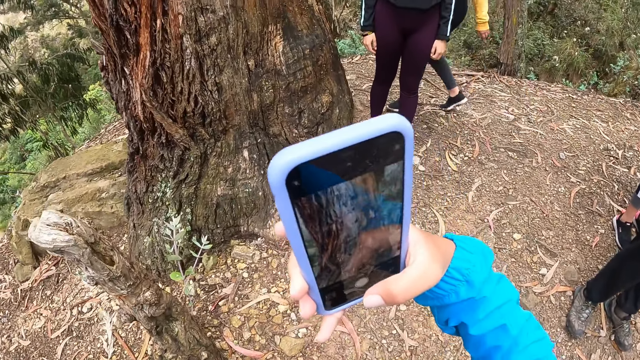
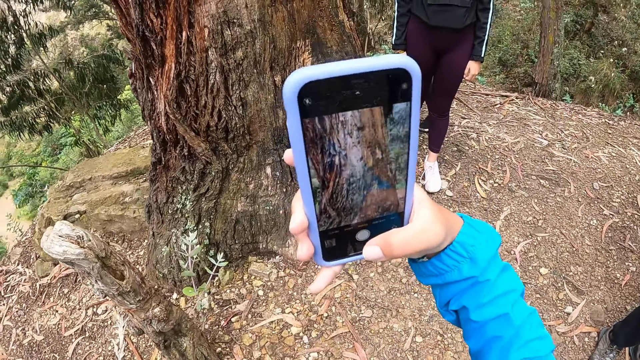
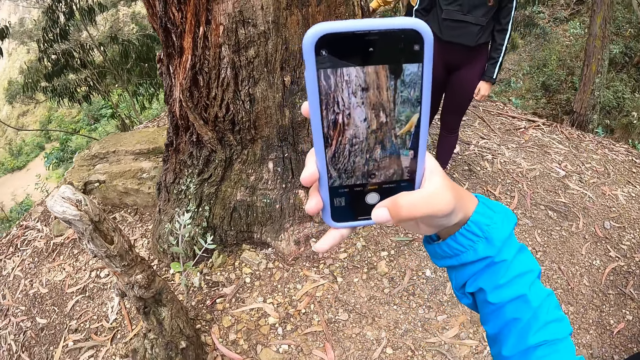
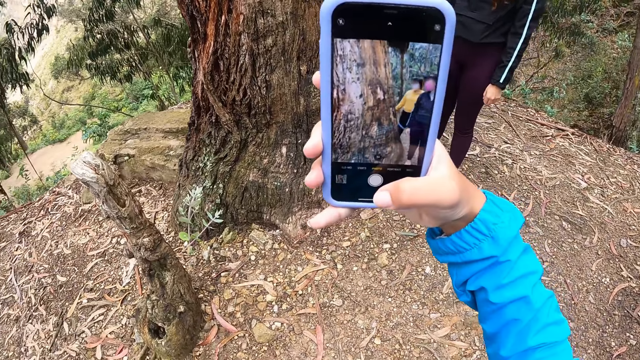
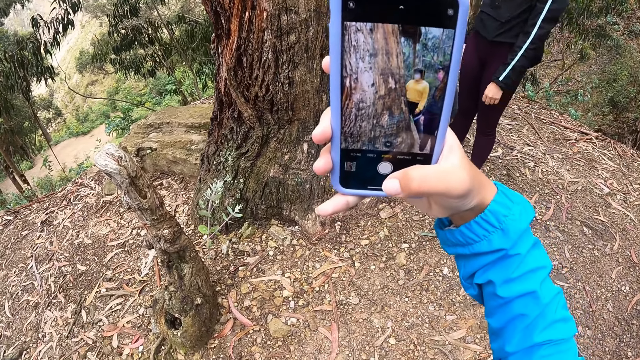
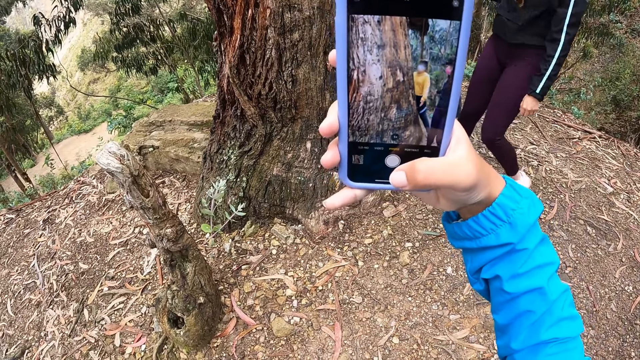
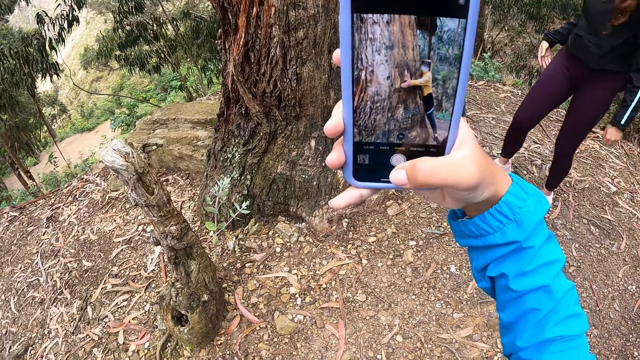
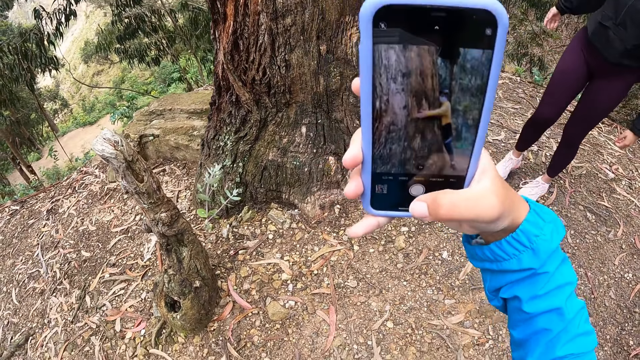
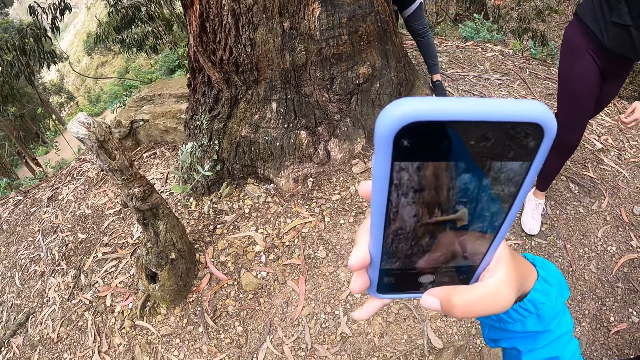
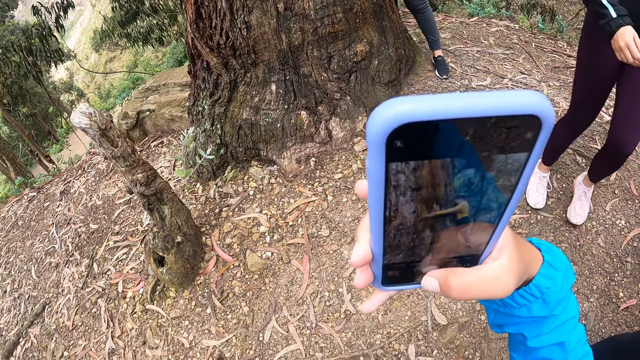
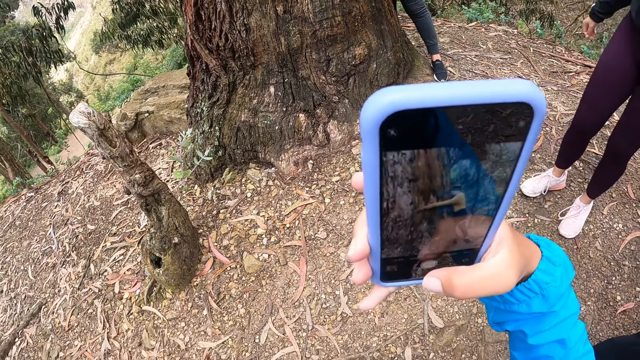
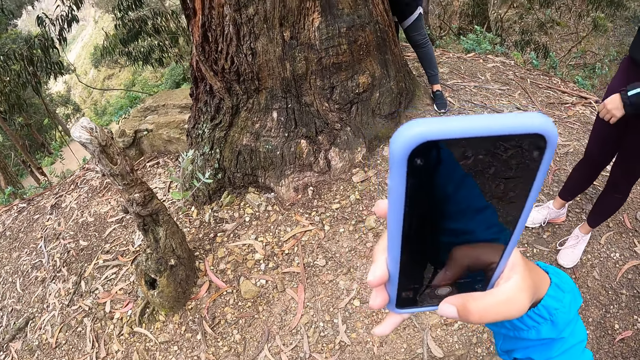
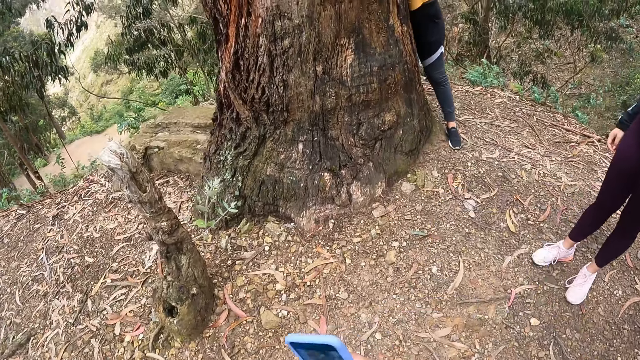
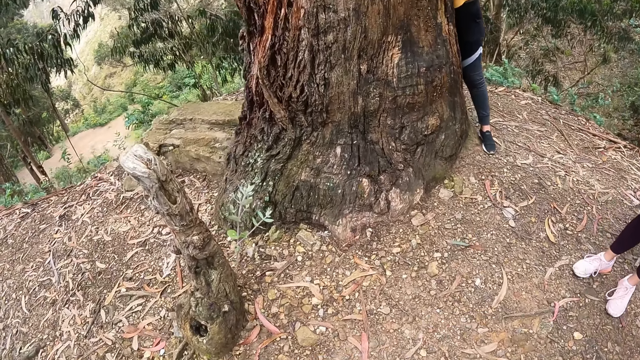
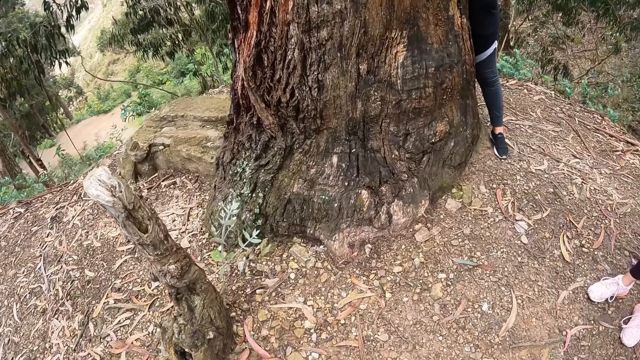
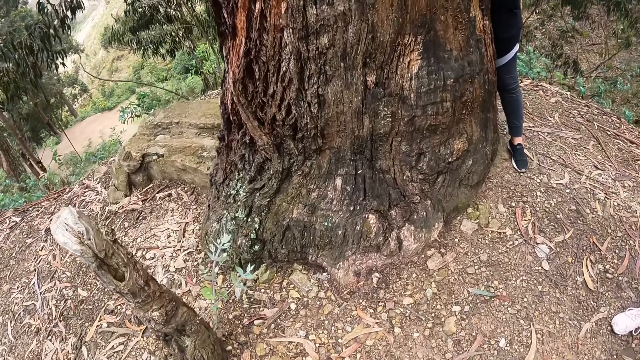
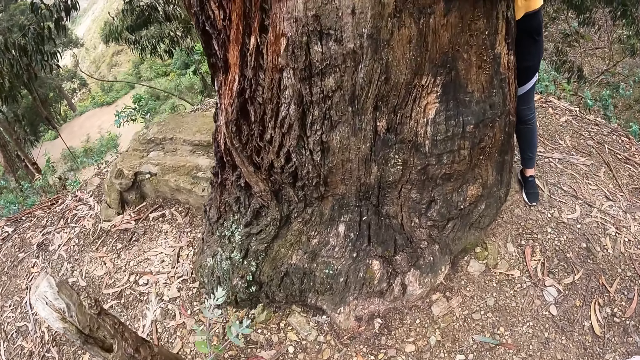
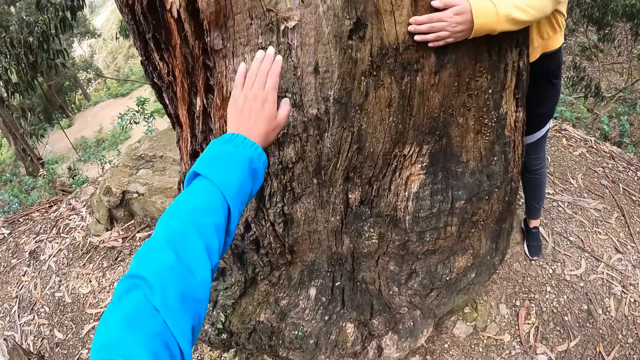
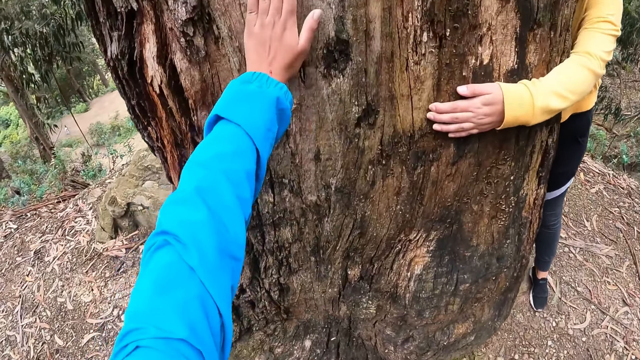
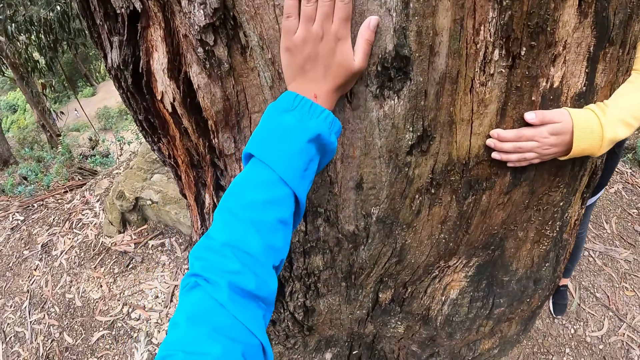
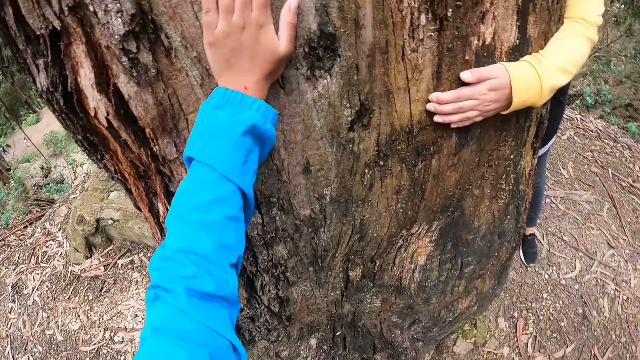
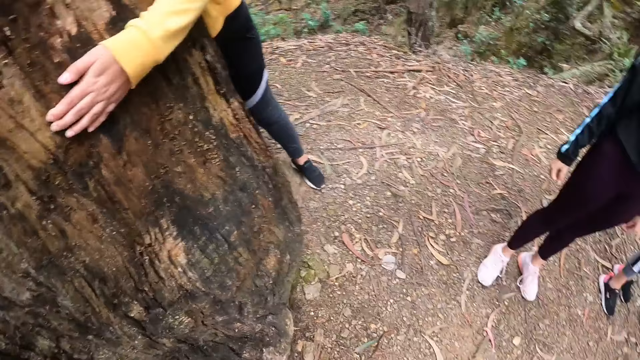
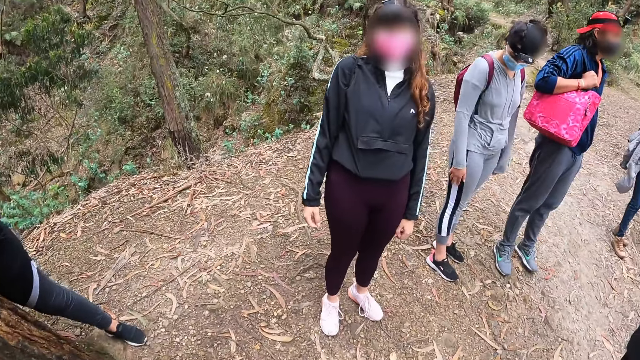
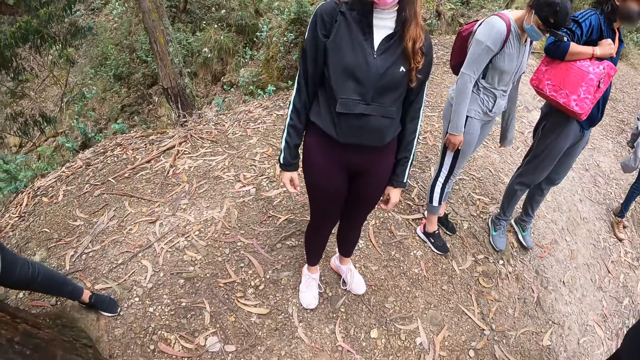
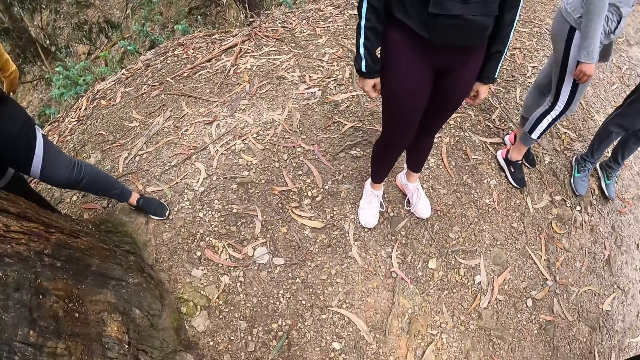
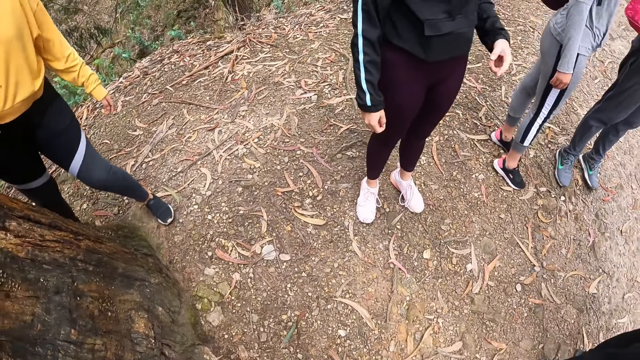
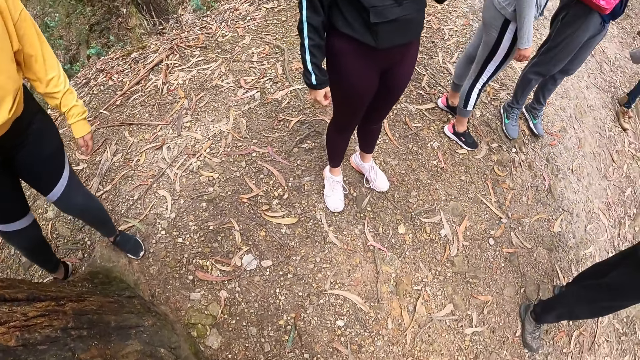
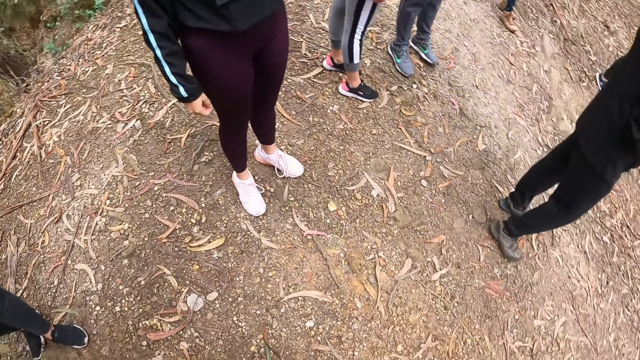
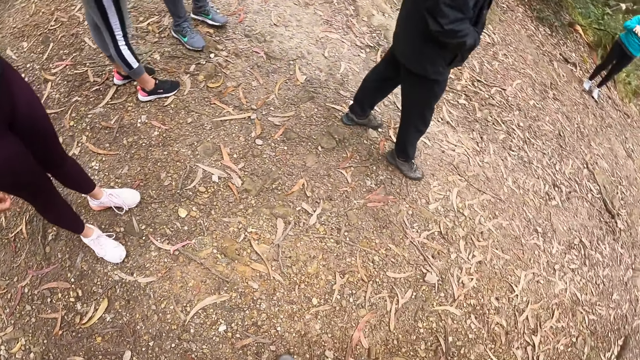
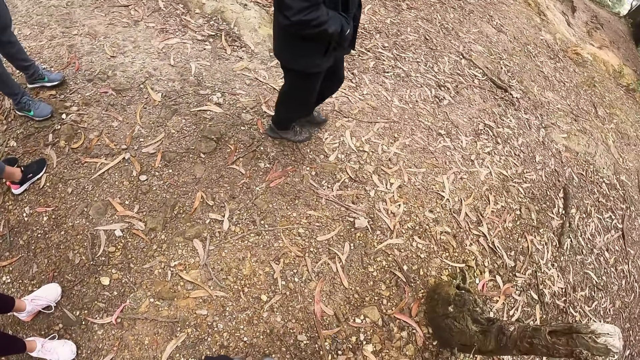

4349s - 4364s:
The camera wearer takes pictures of another woman with the phone in her right hand. The woman holds the tree with both hands. The first woman converses with the other woman. The camera wearer touches the tree with her left hand. She converses with the first woman.

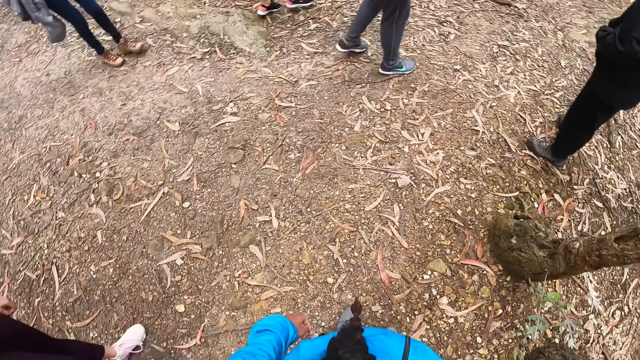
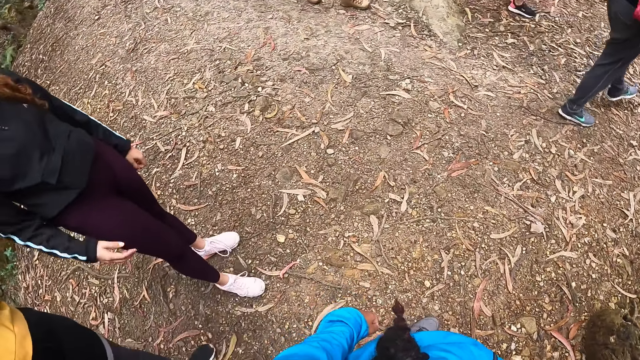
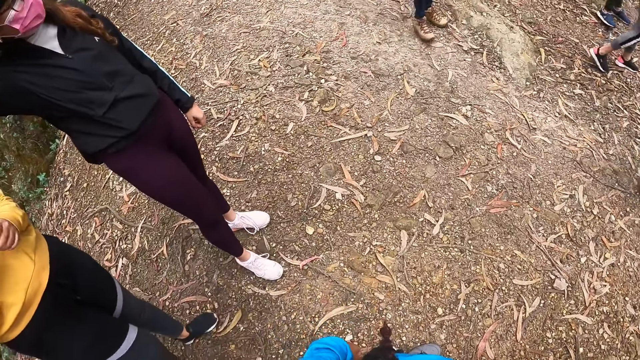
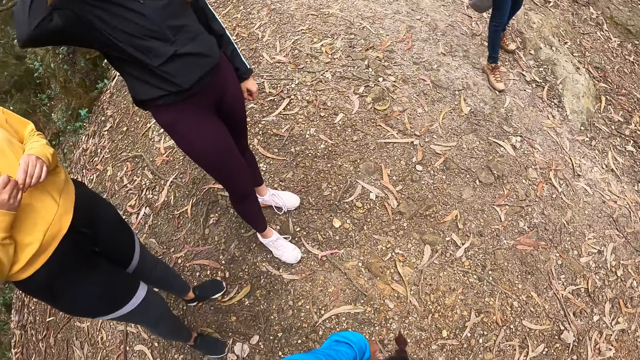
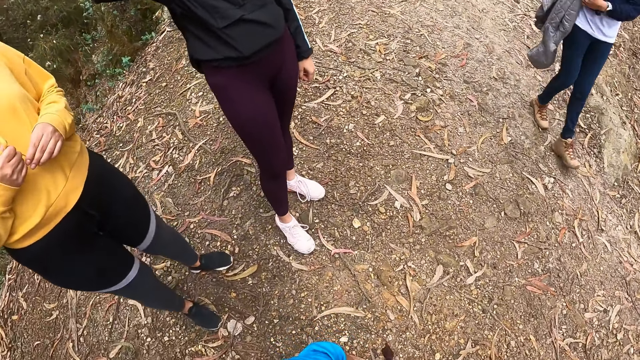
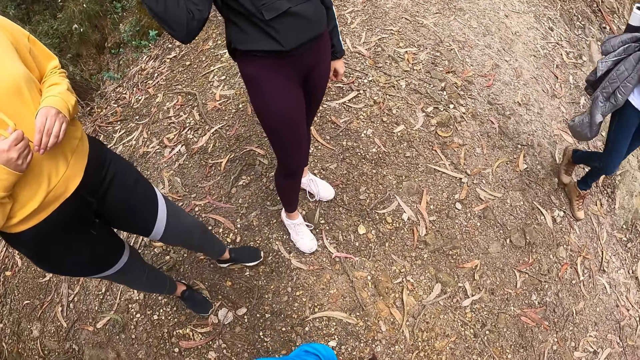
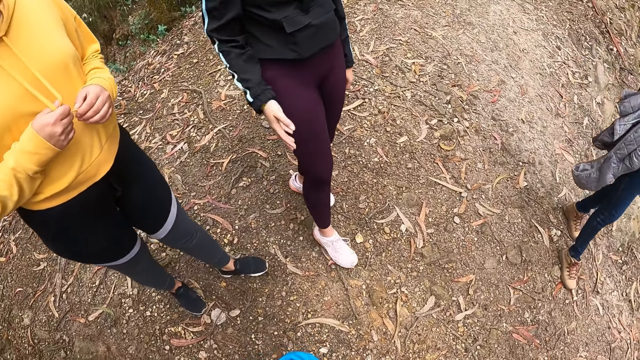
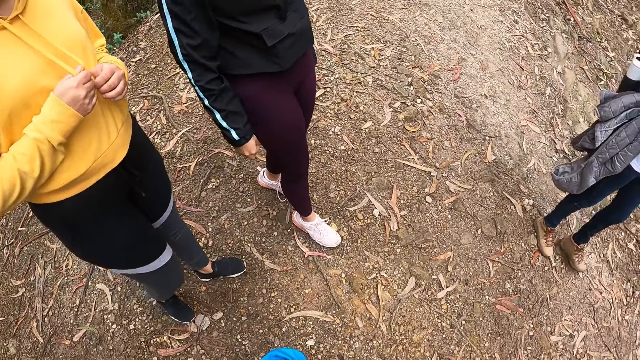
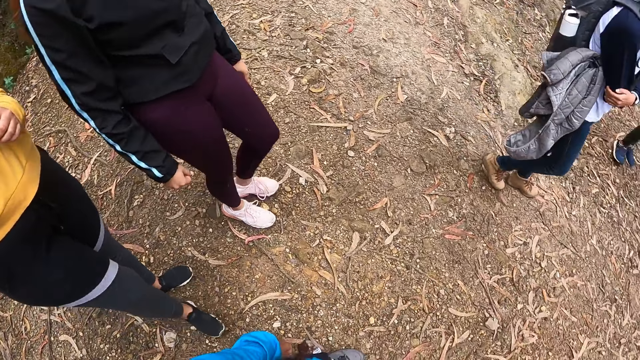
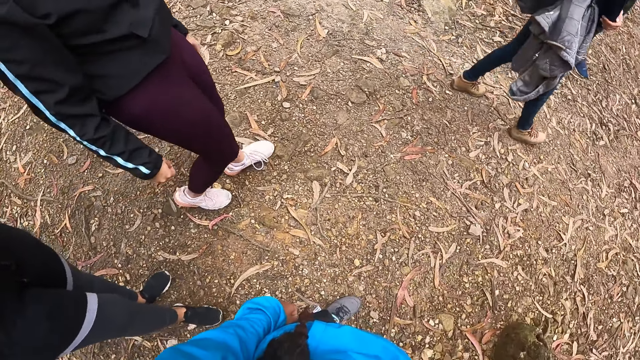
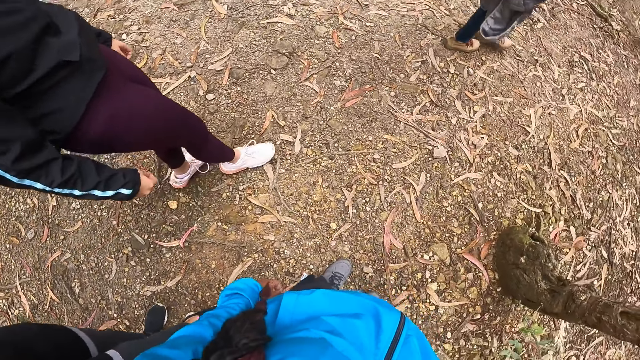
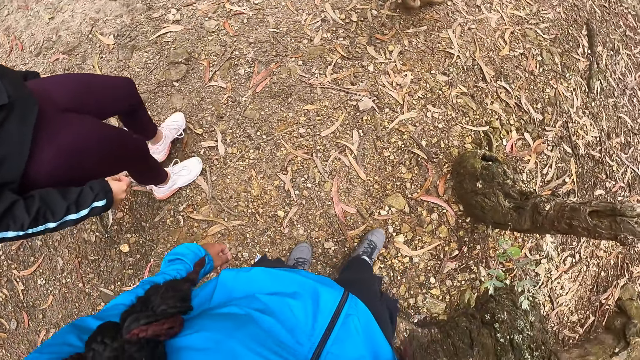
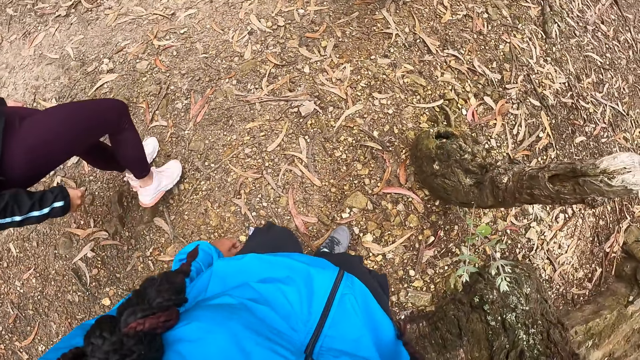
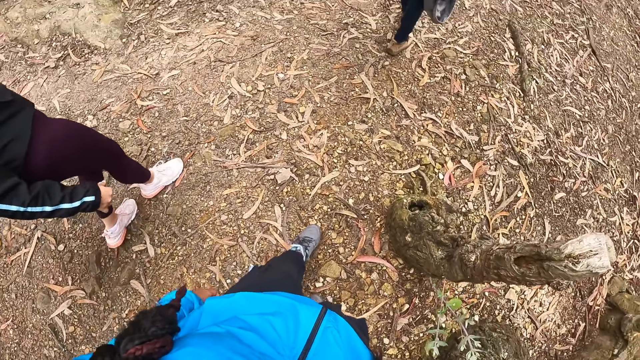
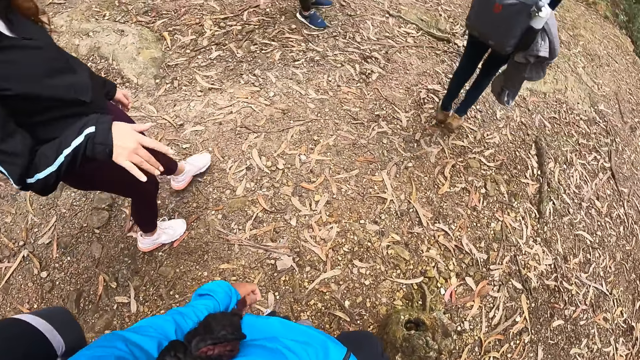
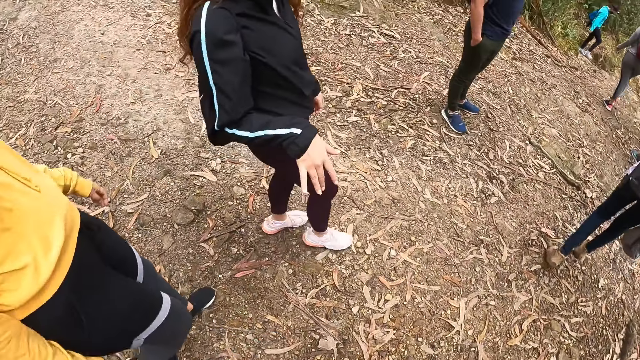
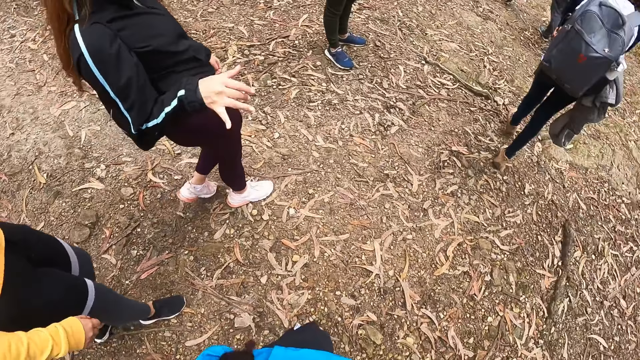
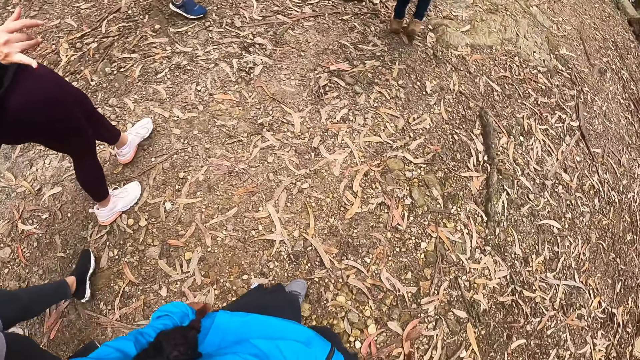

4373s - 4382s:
The camera wearer walks along a pathway of the forest reserve with the two women.
